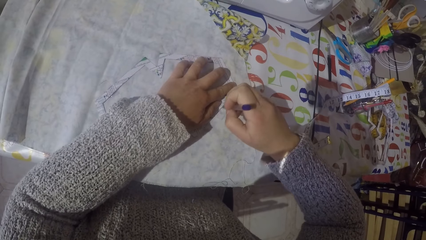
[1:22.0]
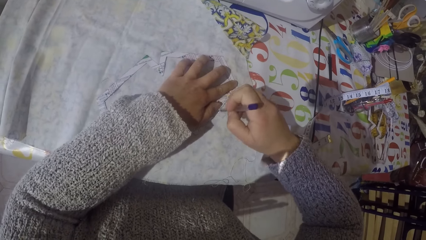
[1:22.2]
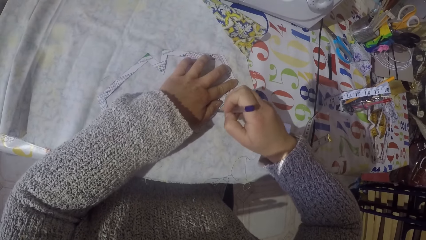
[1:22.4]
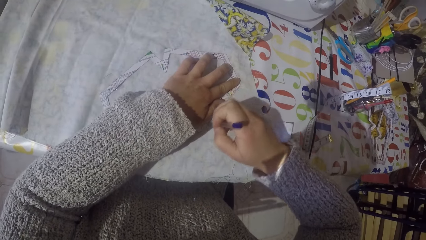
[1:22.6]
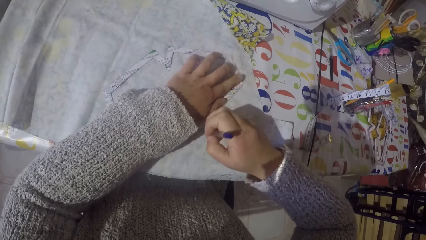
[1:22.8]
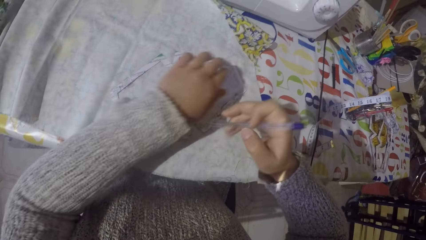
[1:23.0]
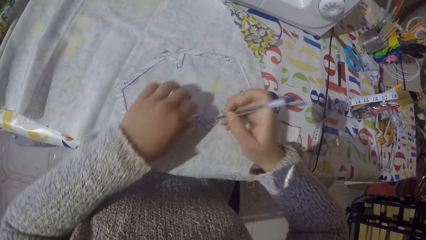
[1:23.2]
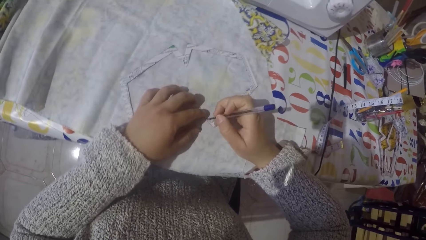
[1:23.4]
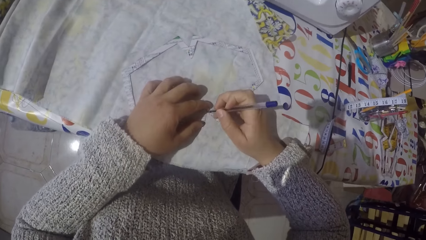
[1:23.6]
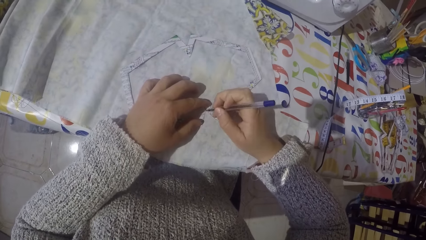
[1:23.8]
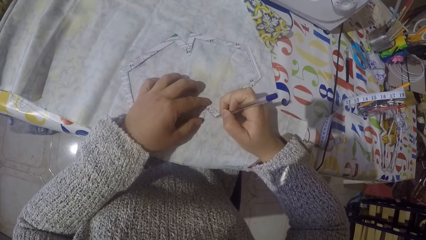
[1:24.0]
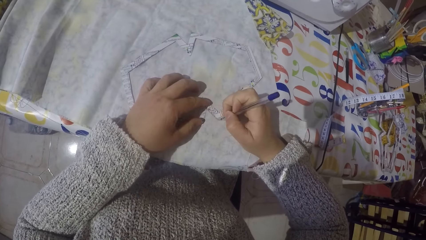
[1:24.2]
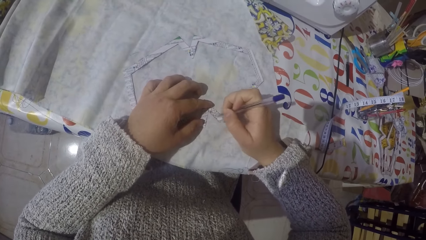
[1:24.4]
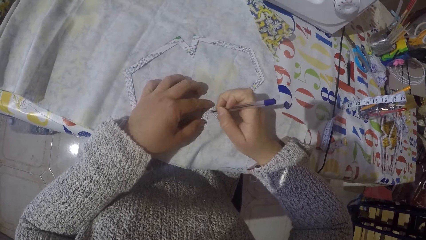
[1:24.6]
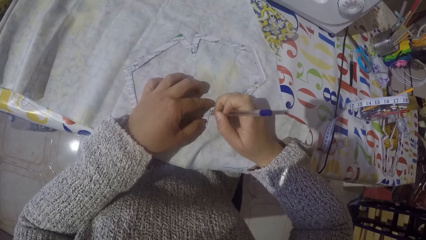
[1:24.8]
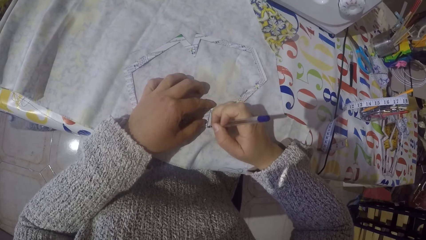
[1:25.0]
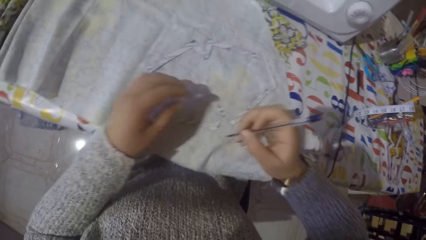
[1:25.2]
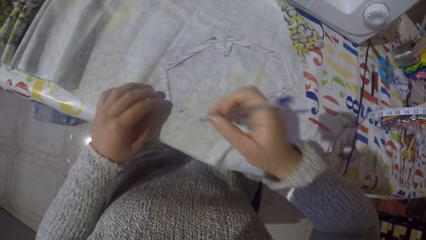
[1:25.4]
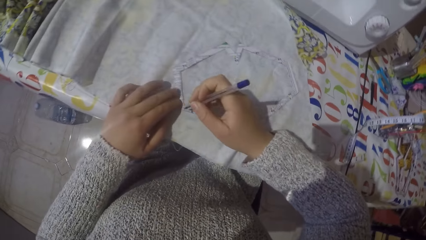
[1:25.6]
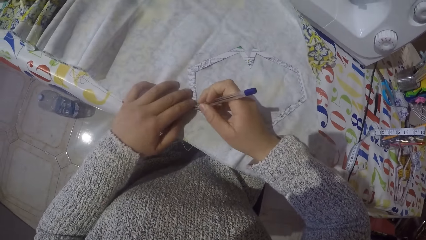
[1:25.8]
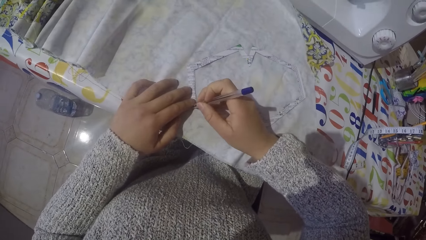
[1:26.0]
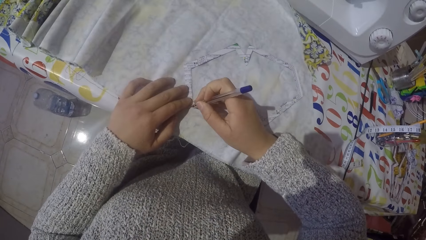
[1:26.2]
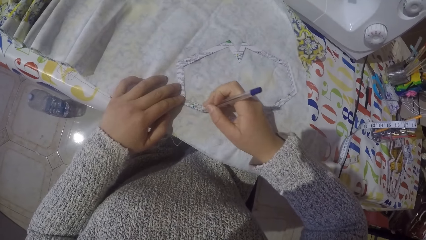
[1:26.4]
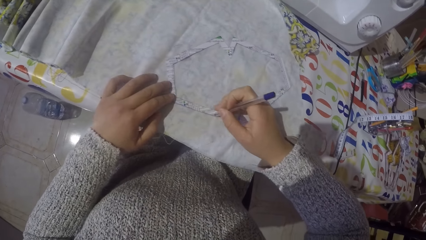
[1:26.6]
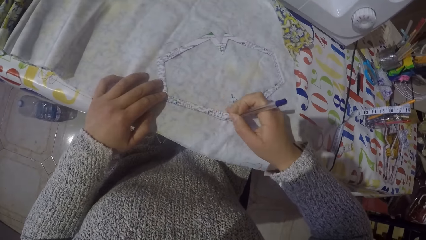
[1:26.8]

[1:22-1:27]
The camera wearer moves the left hand. They move the left hand again.

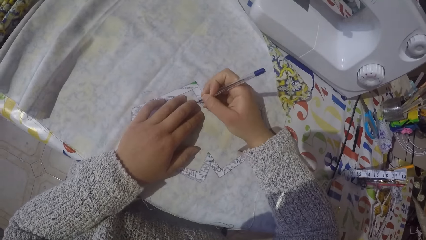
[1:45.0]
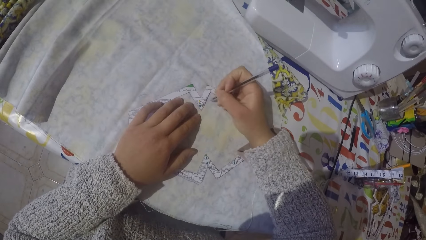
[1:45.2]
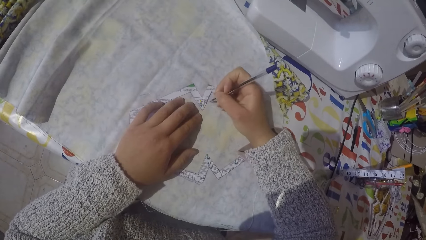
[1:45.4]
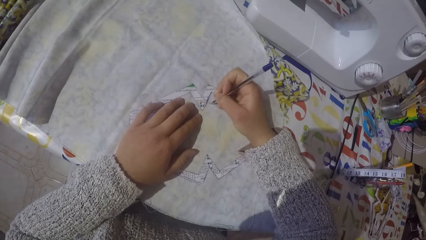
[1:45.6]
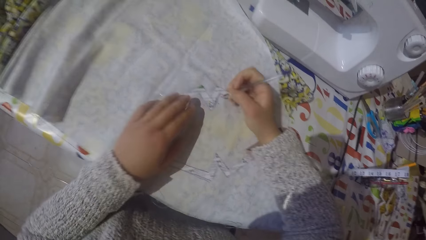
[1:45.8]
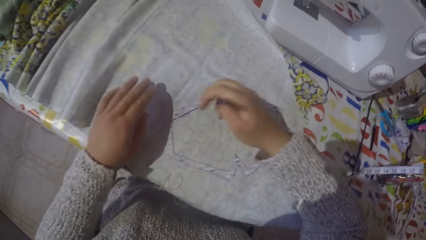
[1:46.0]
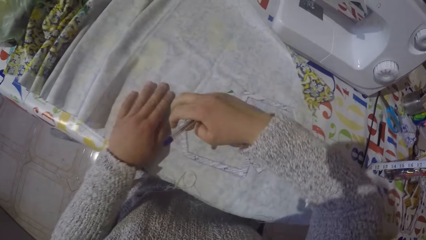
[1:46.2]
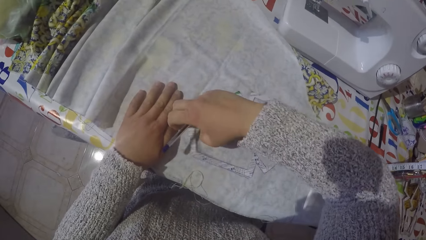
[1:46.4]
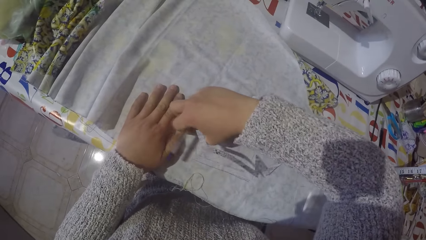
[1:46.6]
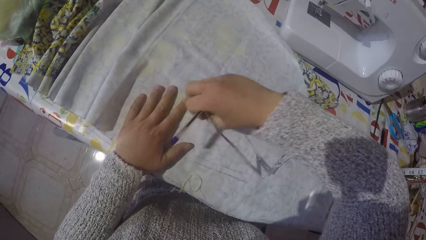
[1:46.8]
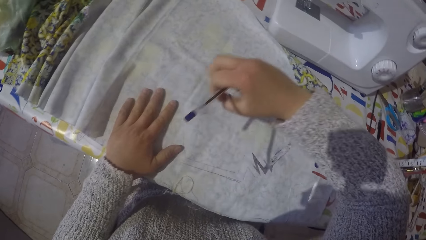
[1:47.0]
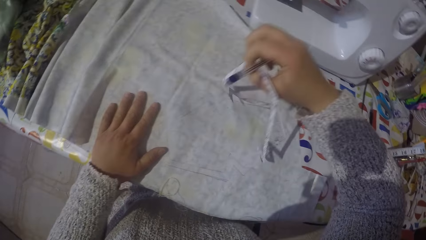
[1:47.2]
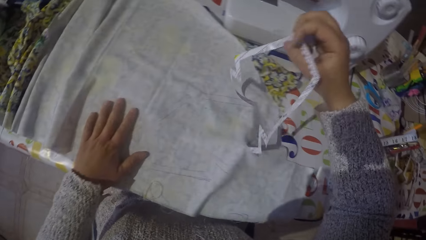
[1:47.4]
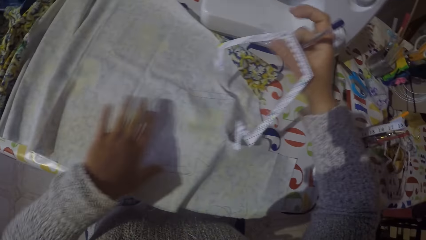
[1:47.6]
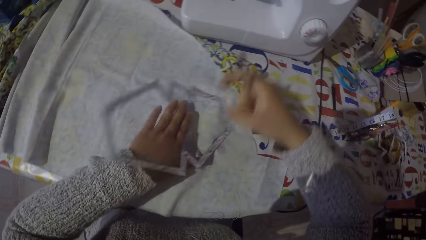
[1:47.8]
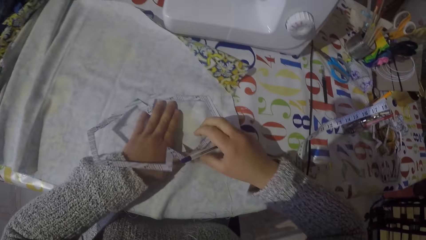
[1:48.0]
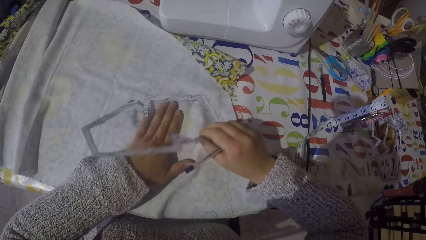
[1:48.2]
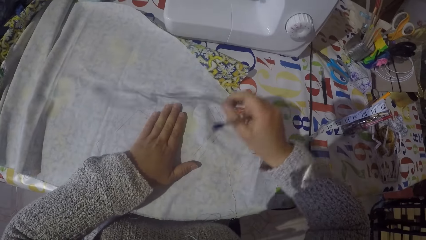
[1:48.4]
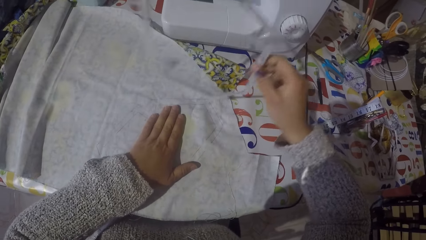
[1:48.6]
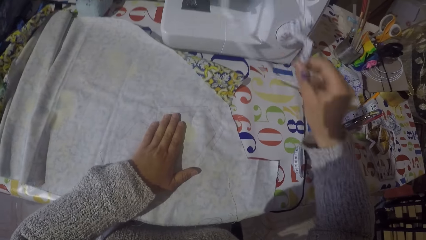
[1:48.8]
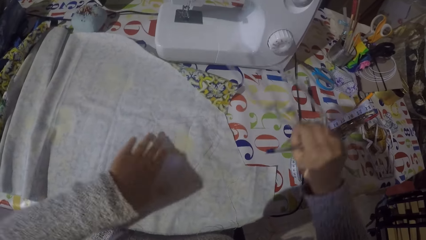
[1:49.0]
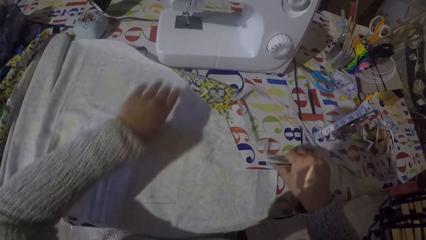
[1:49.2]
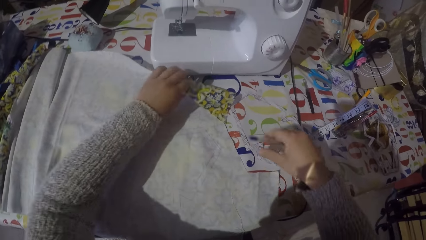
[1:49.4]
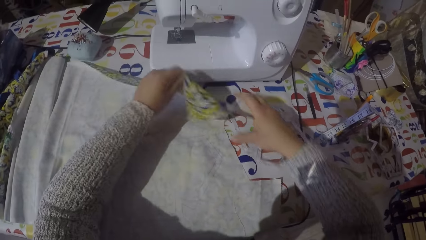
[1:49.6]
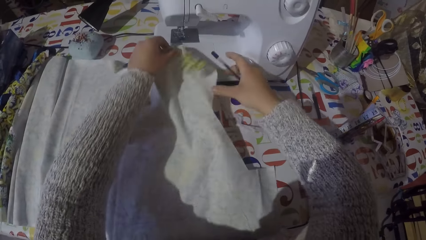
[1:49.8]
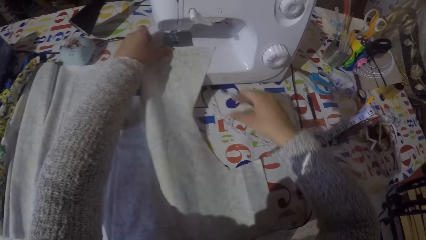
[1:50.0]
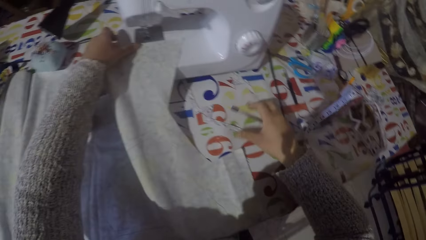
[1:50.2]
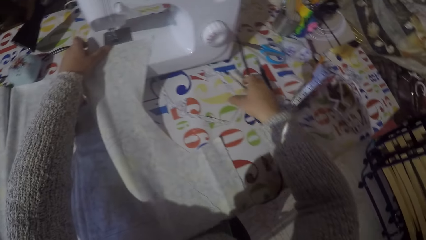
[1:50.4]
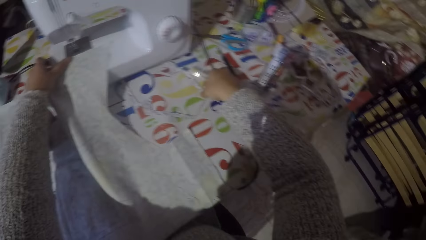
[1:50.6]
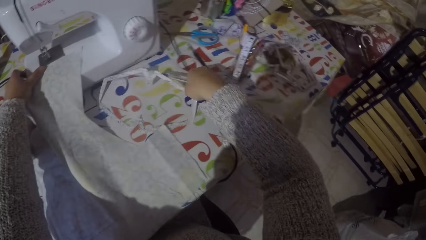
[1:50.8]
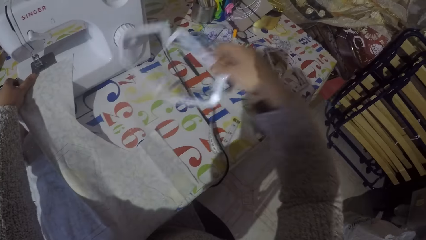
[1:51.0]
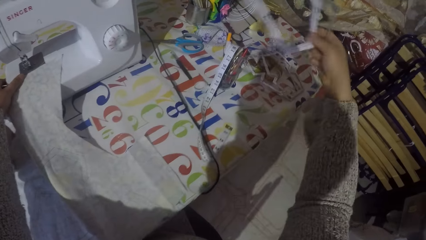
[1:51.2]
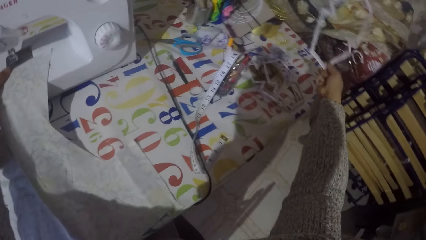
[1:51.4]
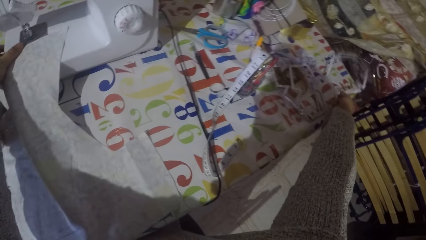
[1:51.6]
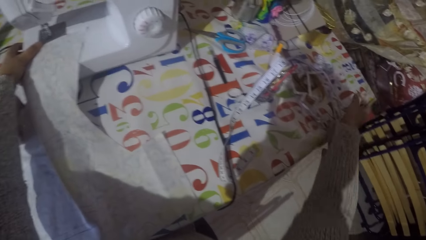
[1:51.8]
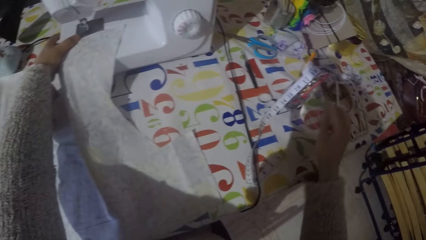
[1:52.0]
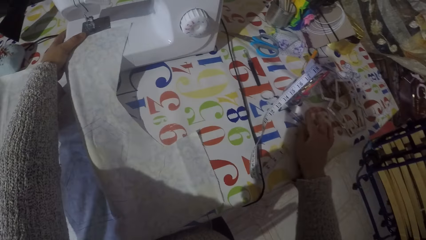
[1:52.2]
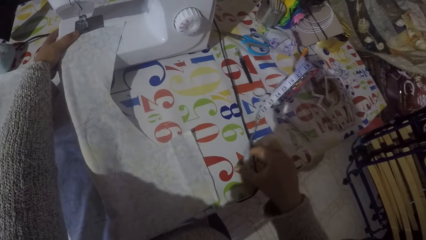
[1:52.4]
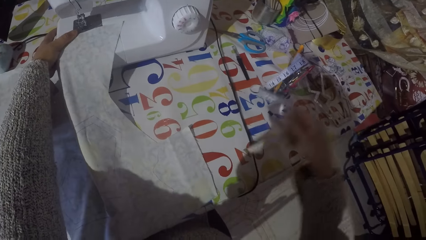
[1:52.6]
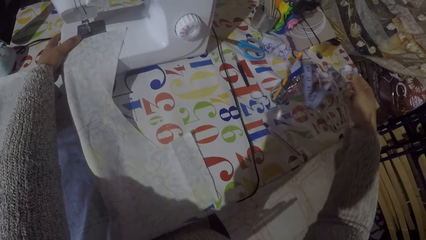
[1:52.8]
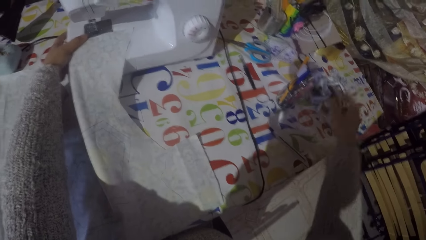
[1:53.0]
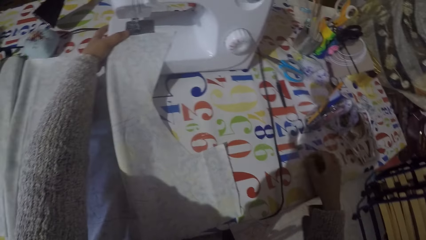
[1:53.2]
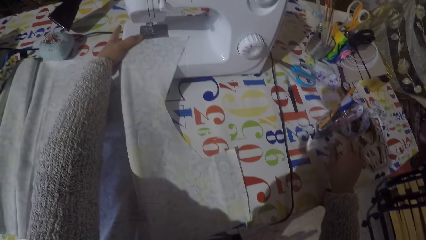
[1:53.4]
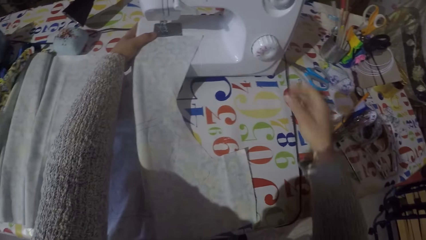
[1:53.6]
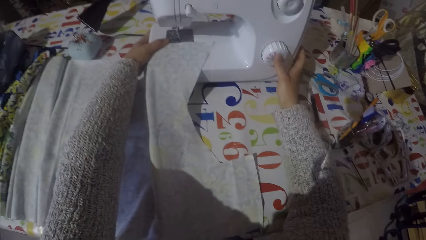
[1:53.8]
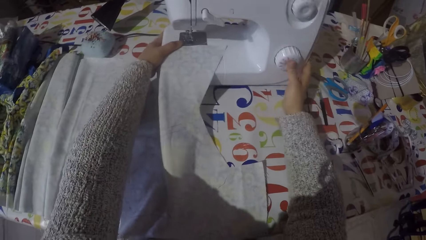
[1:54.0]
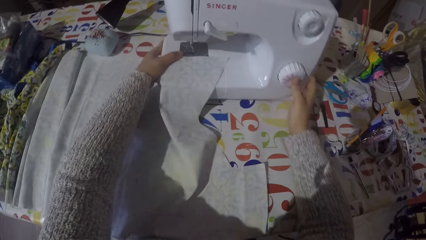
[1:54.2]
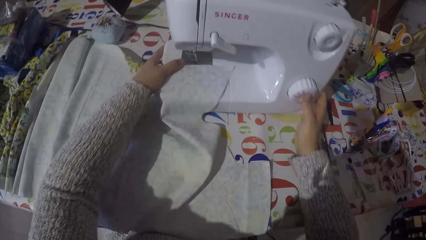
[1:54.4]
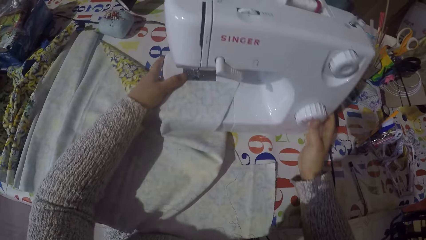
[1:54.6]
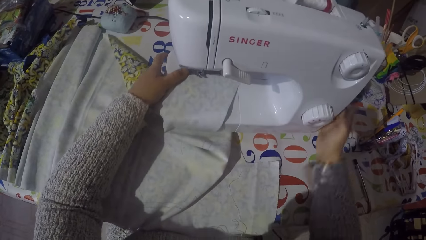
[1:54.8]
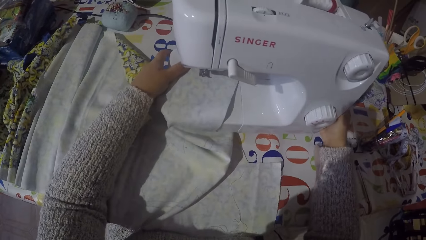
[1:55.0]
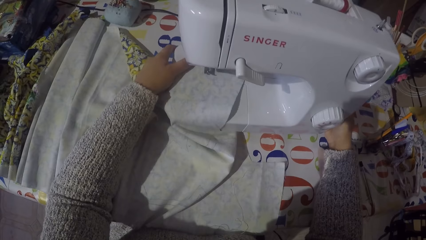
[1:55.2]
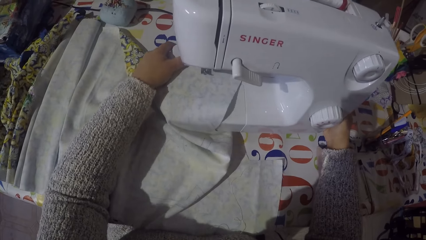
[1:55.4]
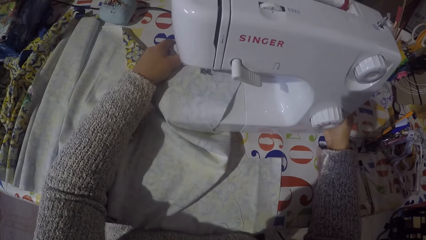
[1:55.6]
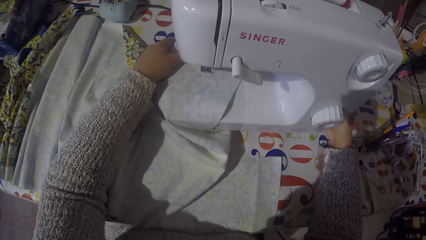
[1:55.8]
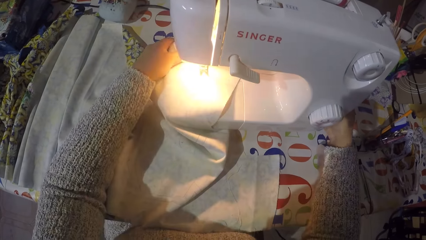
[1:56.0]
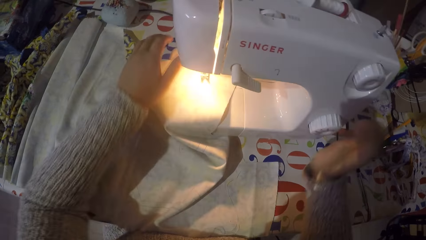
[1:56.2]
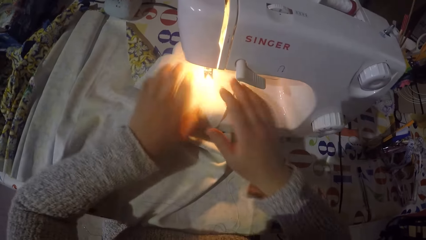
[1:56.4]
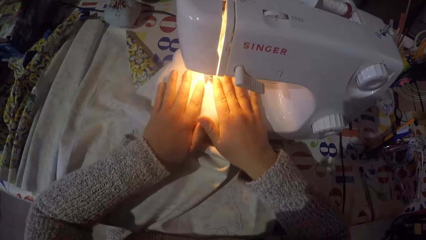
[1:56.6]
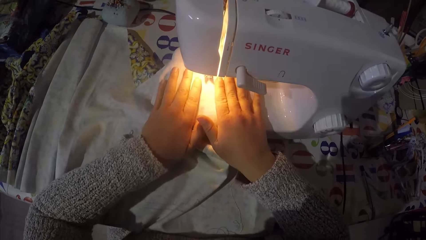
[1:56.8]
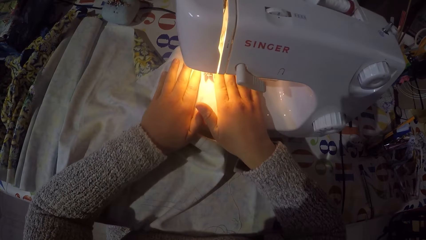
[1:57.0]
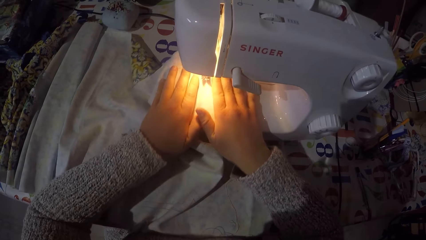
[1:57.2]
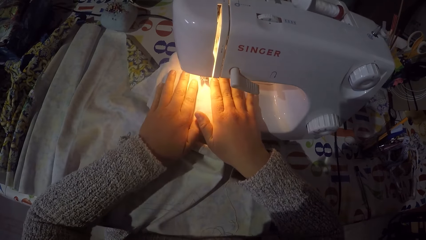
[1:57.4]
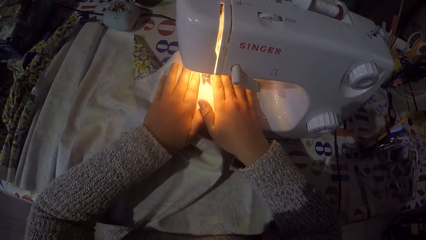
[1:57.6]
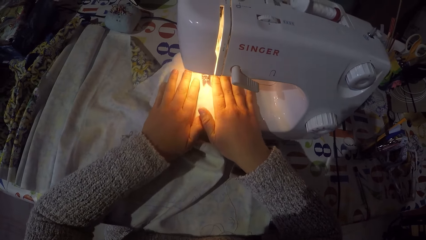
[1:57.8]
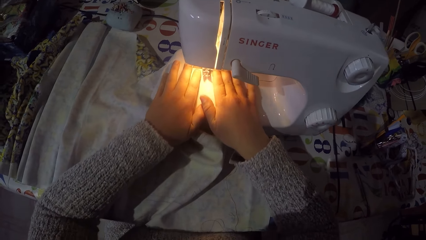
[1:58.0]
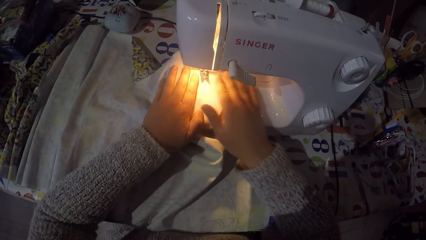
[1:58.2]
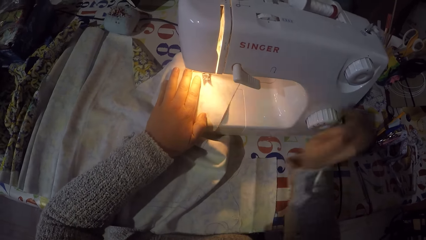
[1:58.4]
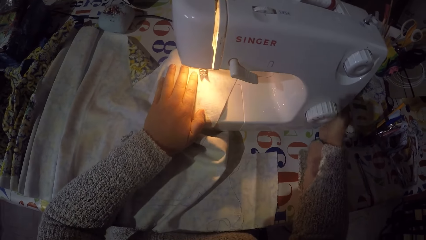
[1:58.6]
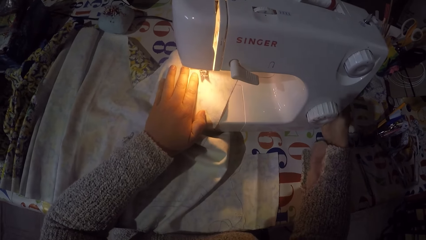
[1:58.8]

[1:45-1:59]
The camera wearer removes the ruler or pattern on the fabric. They place the ruler on the table. They put the fabric on the sewing machine. They hold the fabric. They take the fabric. They move the ruler on the fabric. They put the fabric aside. They pull the sewing machine. They turn the sewing machine light on. They adjust the fabric on the sewing machine. They sew the fabric.
